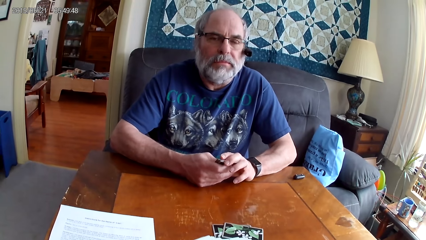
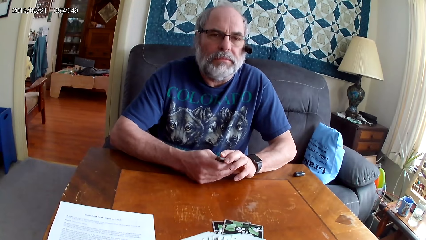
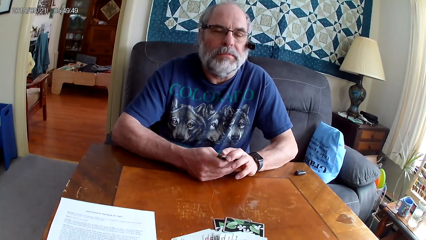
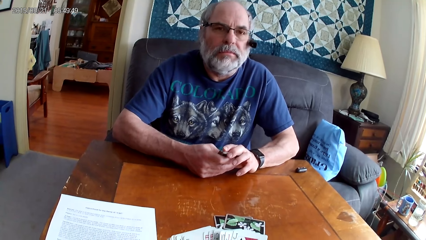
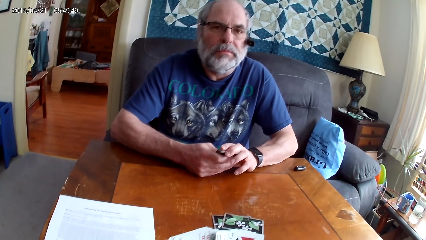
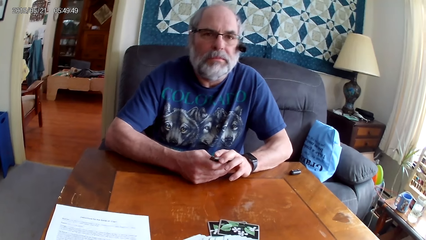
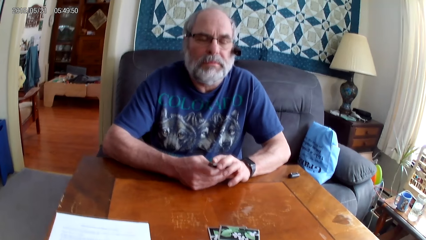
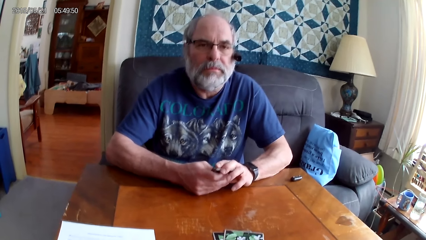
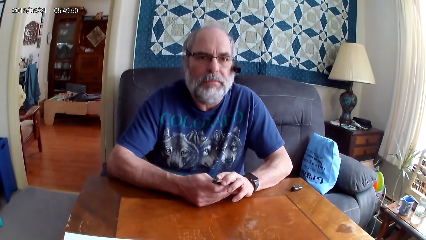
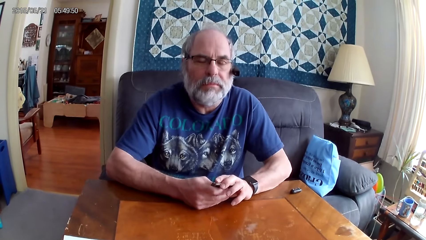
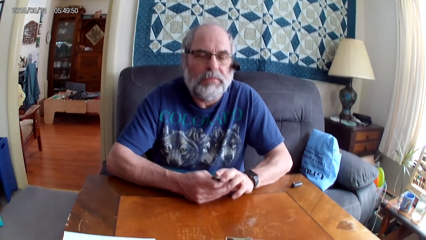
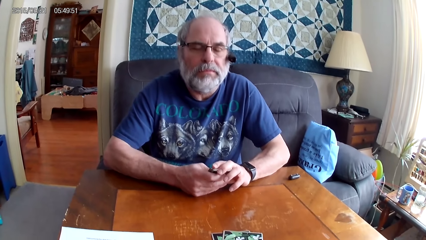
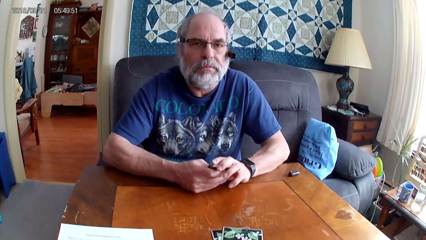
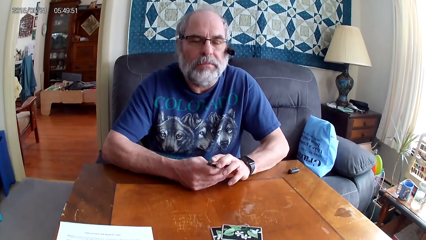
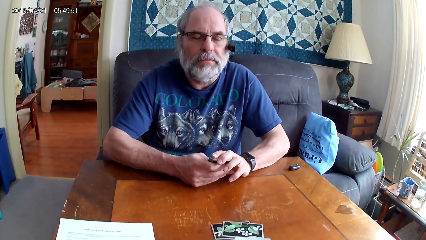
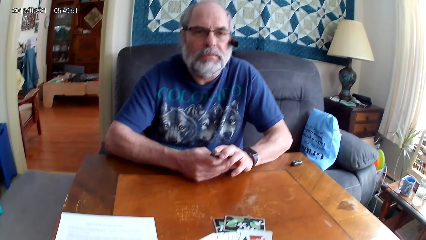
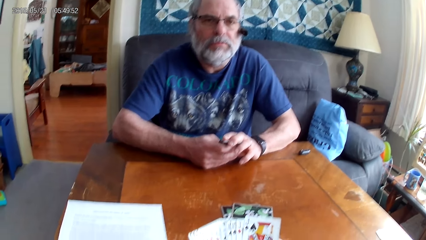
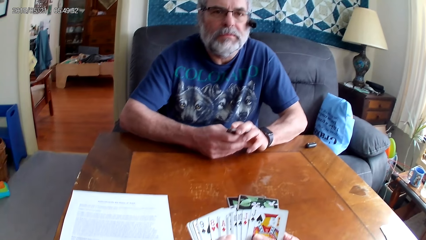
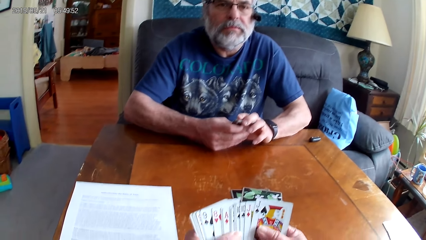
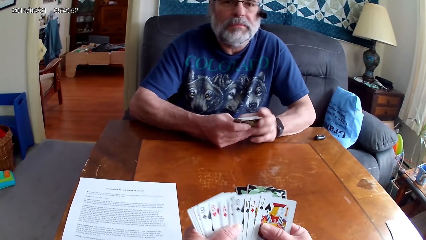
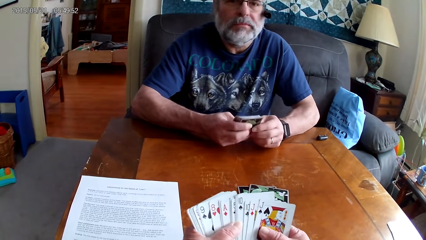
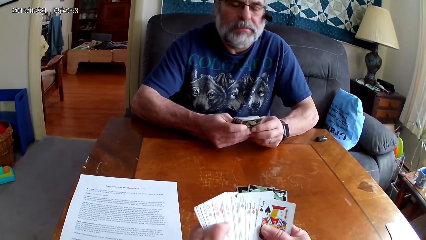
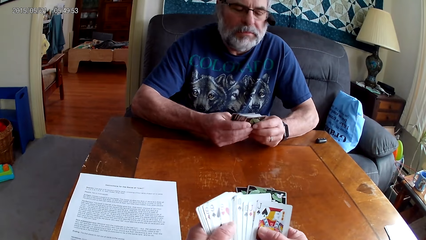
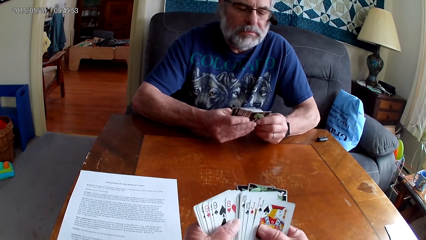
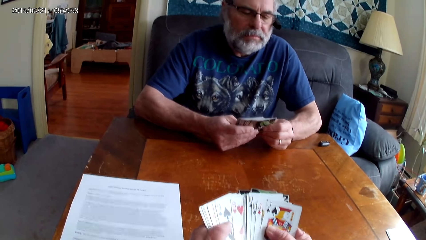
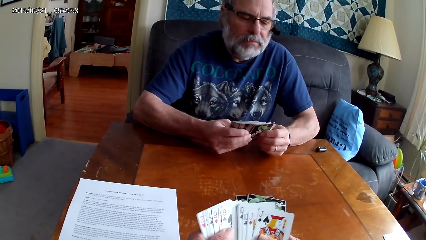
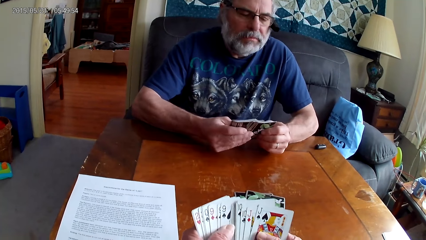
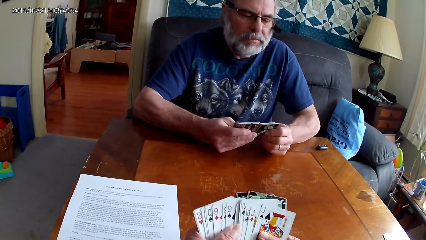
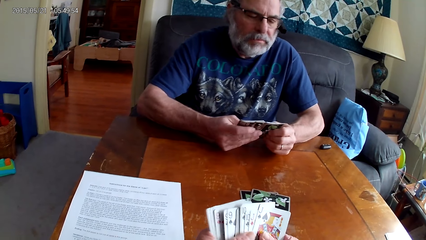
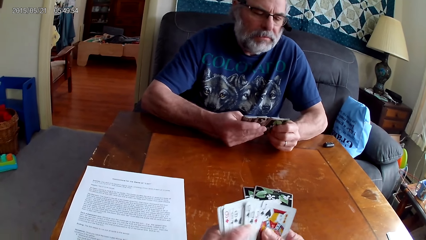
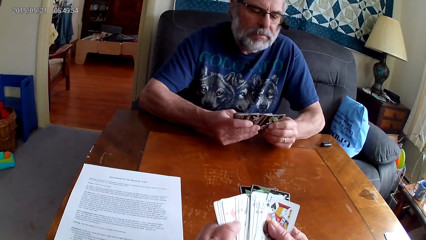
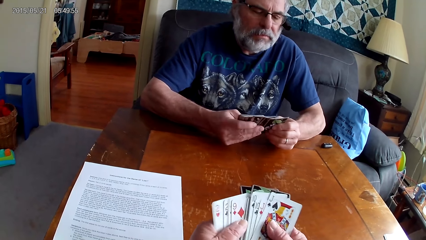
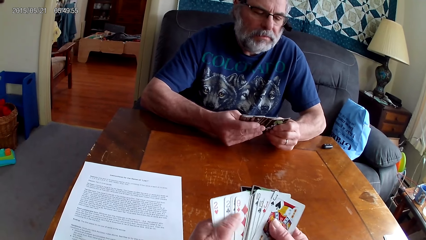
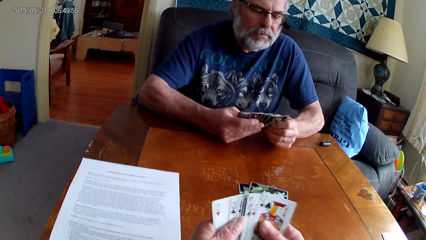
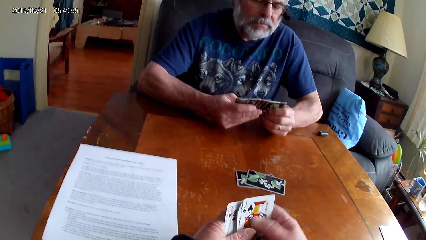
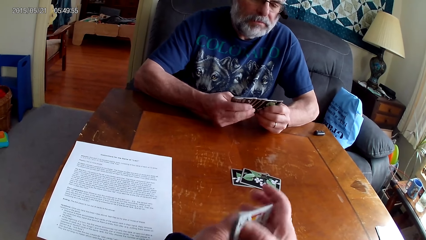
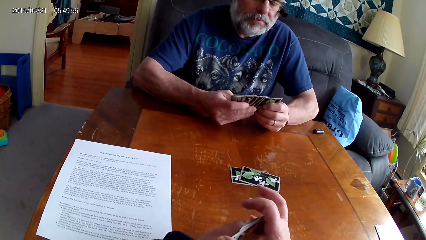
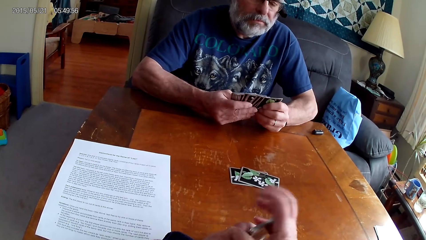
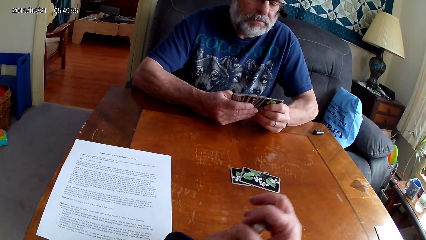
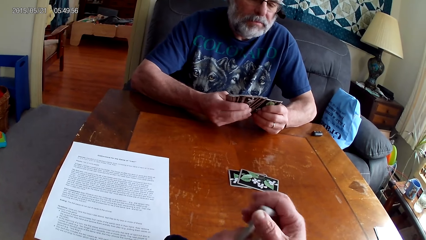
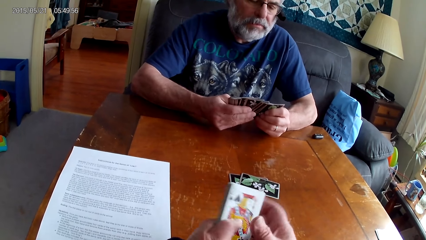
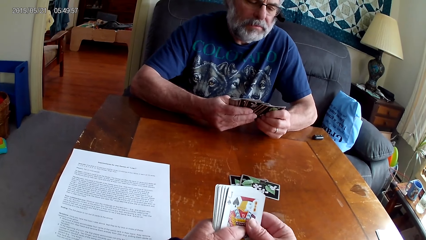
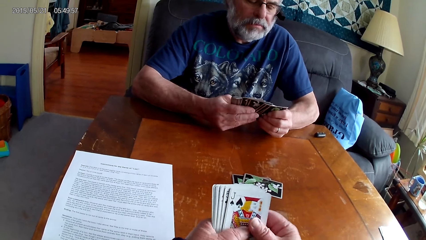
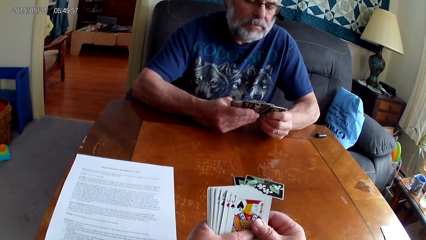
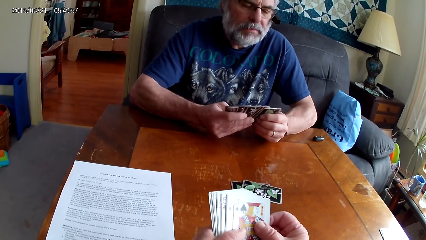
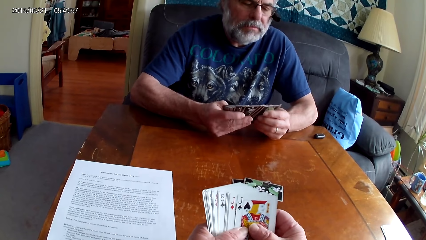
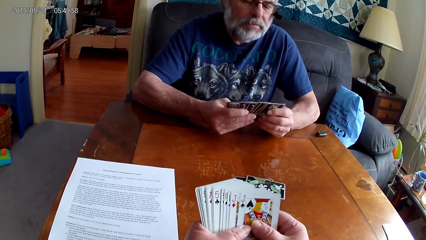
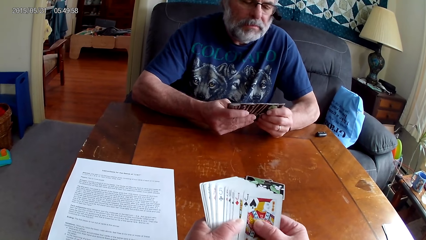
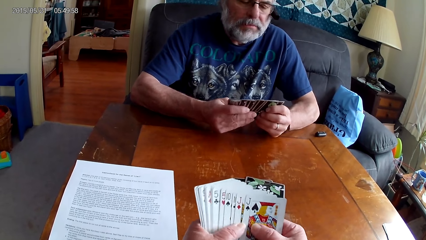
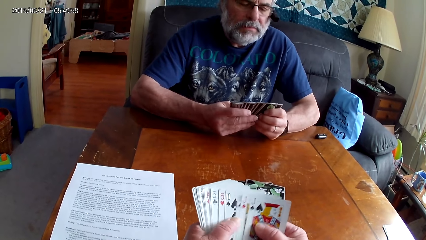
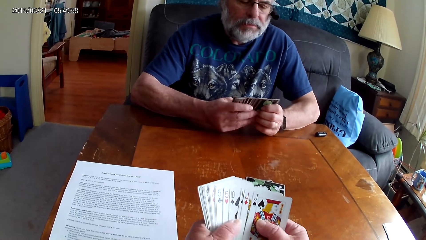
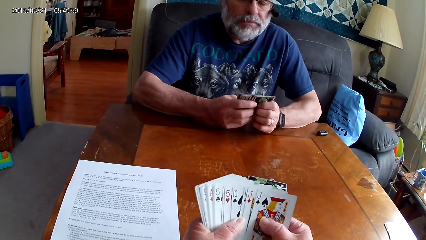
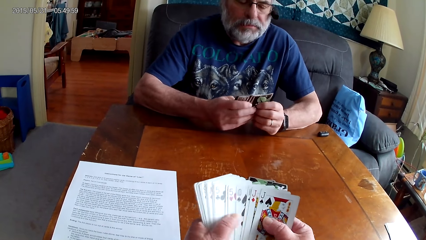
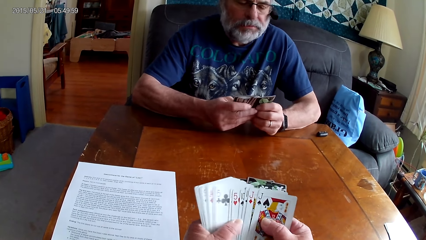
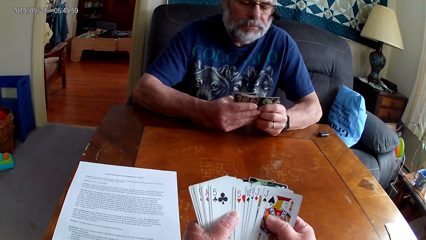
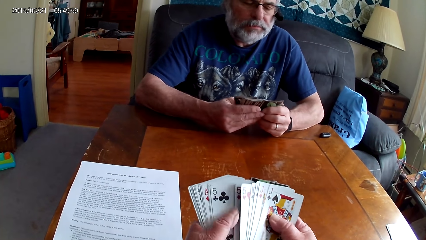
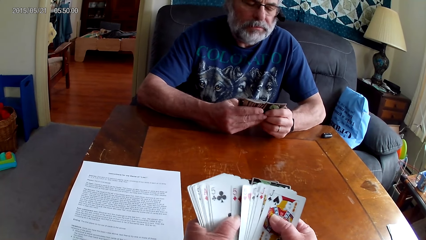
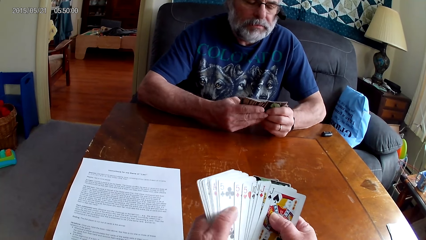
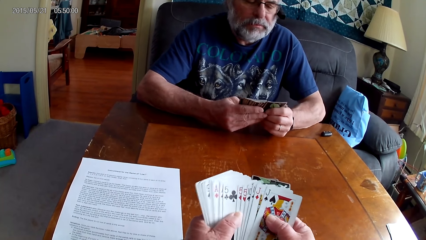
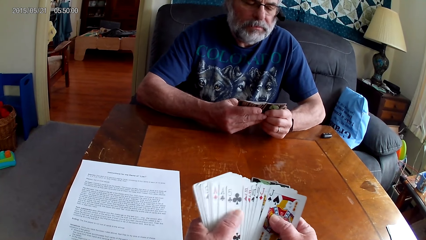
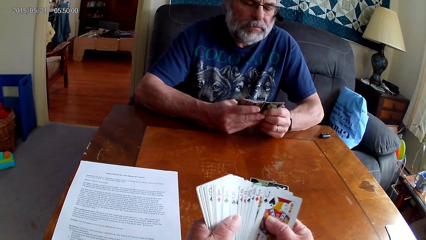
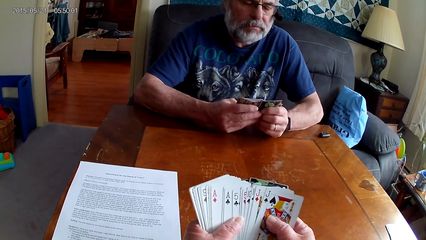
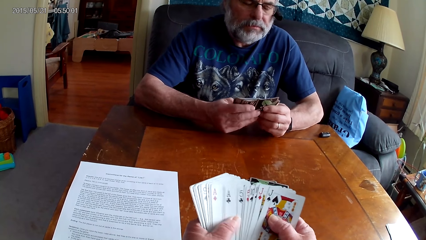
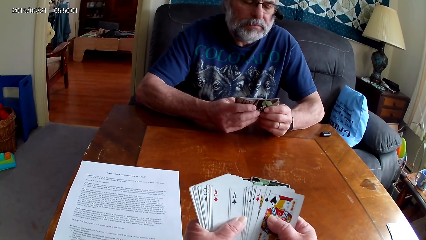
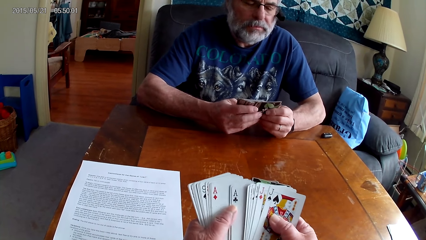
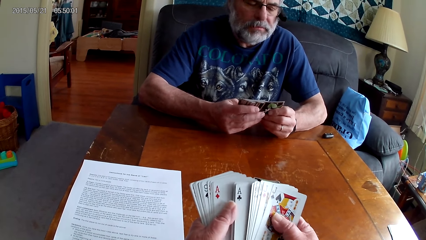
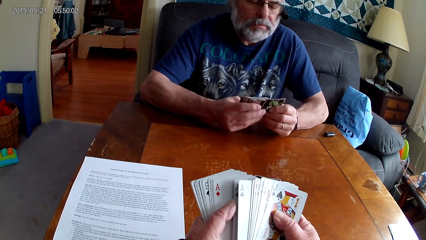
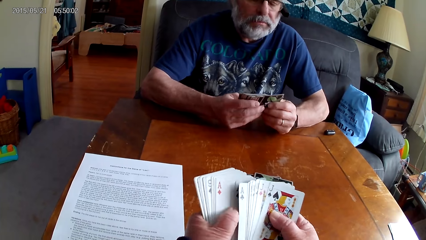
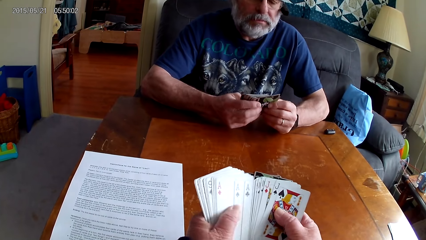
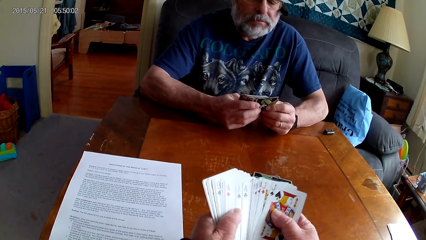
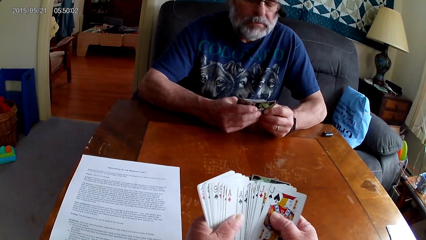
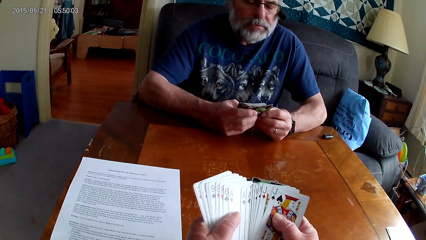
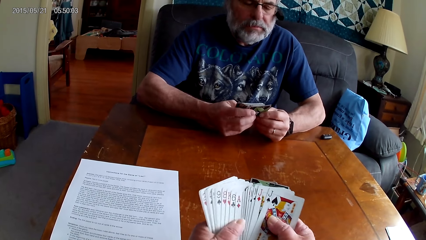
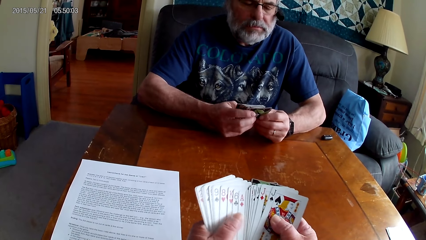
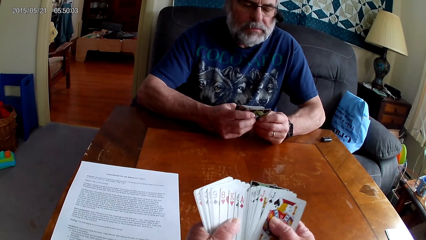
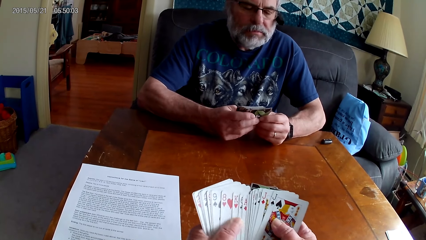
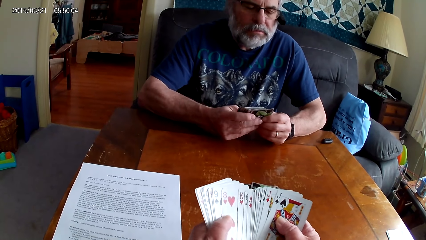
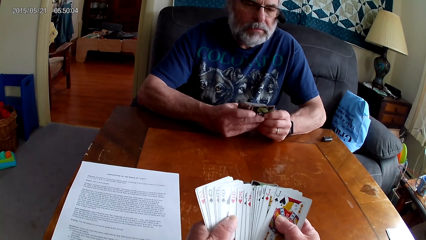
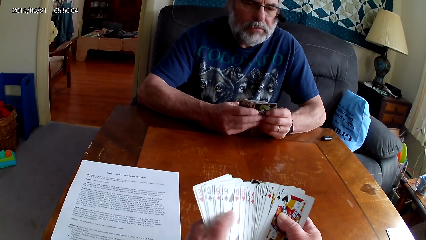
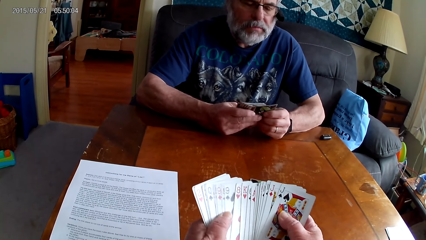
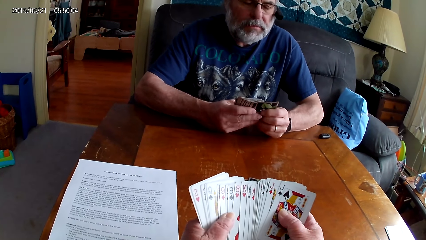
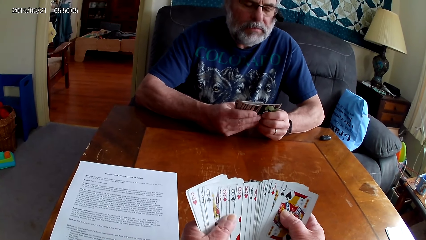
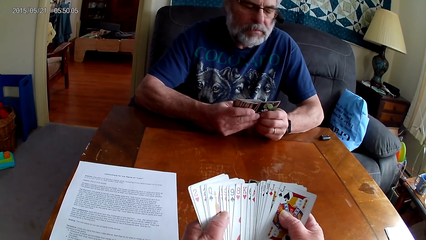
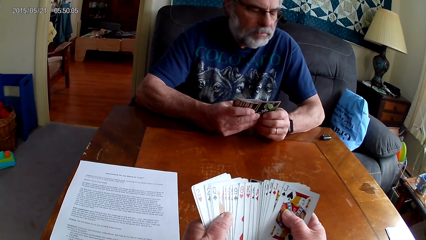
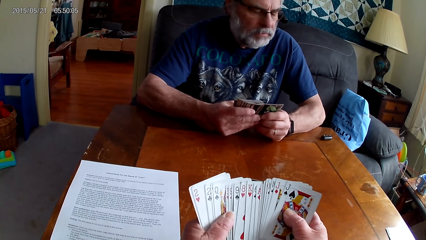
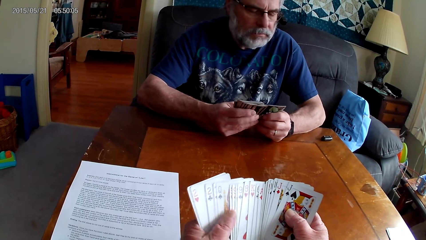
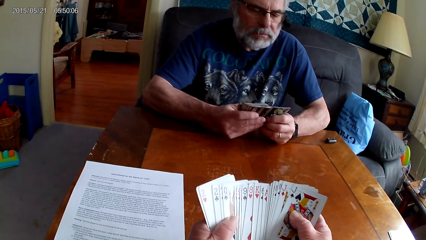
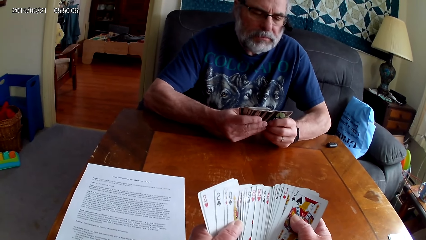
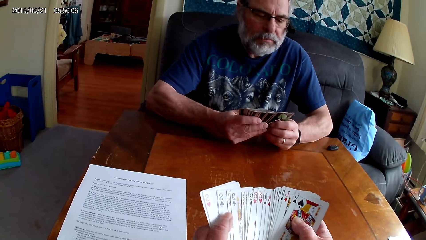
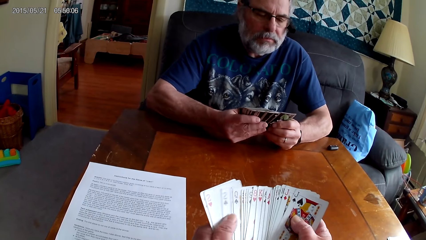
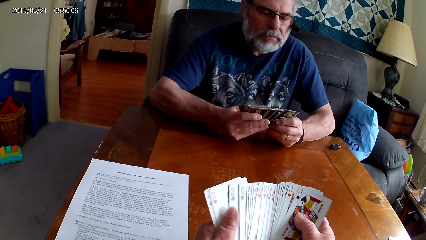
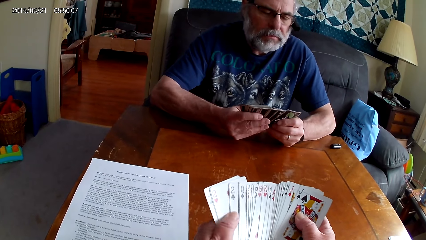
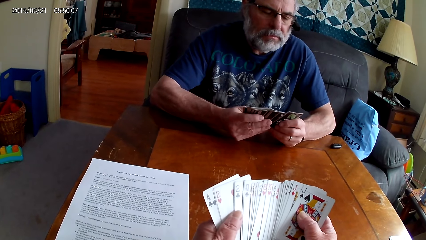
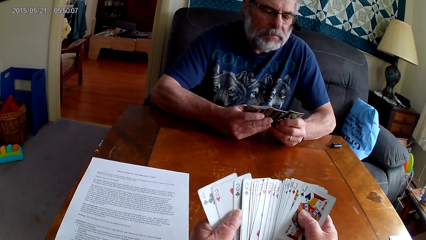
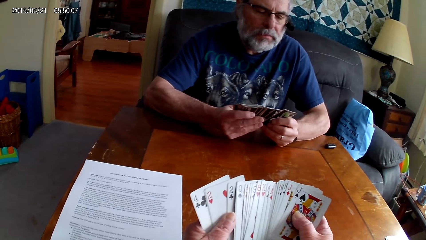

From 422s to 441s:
The camera wearer speaks. A man goes through the cards. The camera wearer arranges the cards together. They arrange the cards. They go through the cards.
